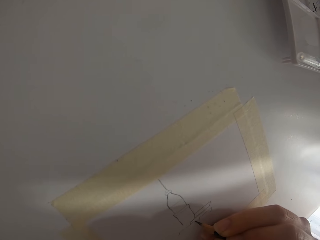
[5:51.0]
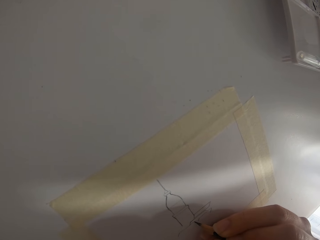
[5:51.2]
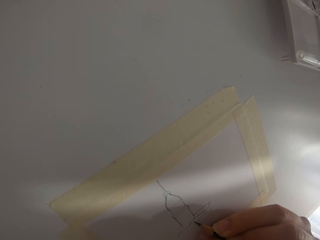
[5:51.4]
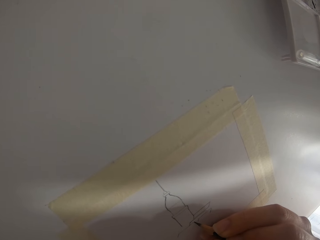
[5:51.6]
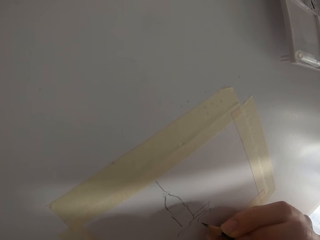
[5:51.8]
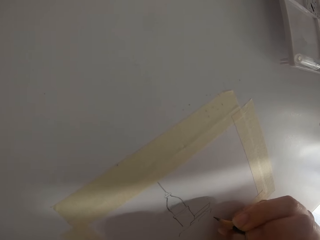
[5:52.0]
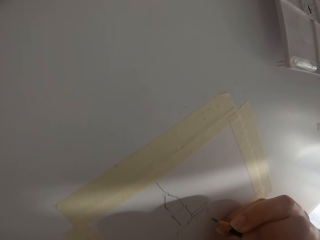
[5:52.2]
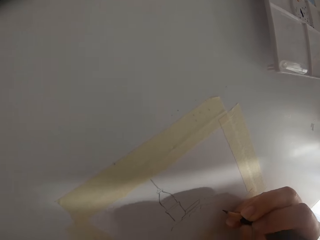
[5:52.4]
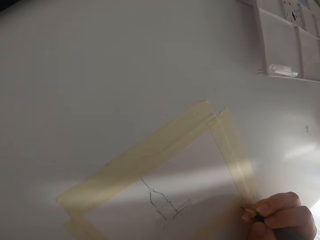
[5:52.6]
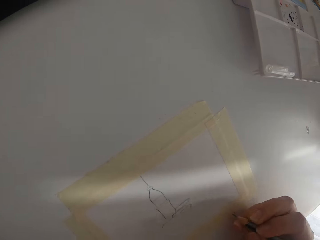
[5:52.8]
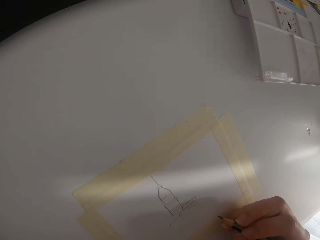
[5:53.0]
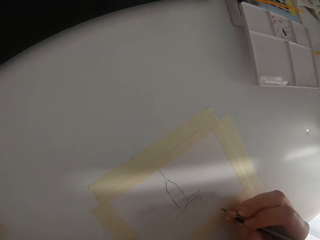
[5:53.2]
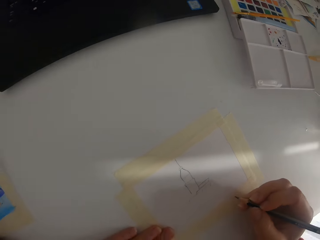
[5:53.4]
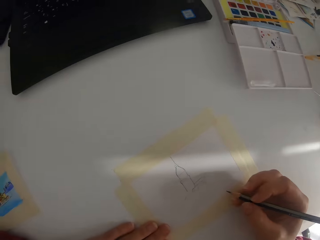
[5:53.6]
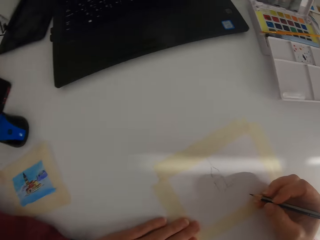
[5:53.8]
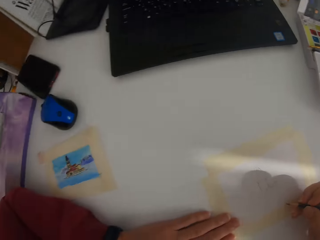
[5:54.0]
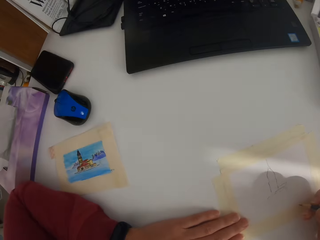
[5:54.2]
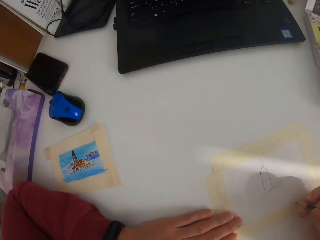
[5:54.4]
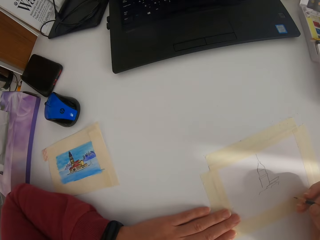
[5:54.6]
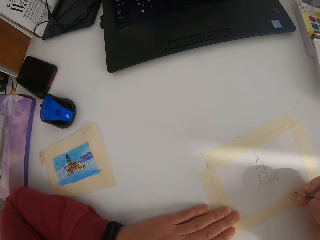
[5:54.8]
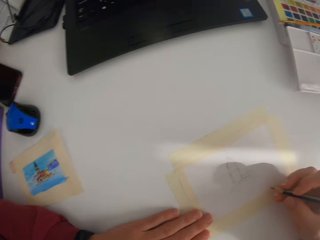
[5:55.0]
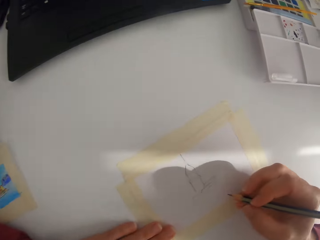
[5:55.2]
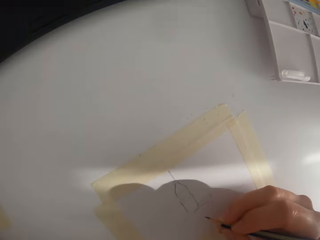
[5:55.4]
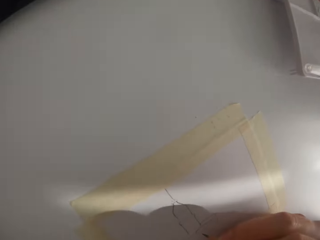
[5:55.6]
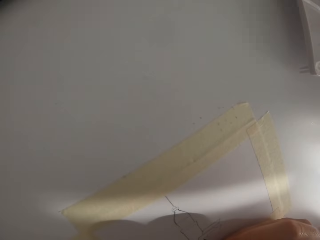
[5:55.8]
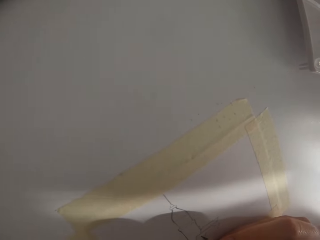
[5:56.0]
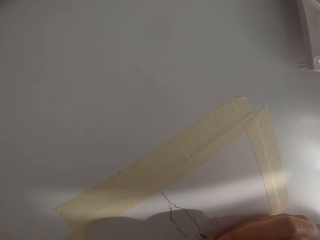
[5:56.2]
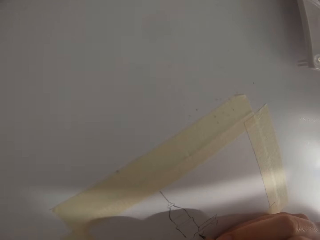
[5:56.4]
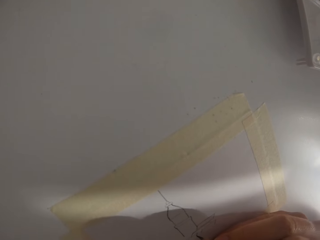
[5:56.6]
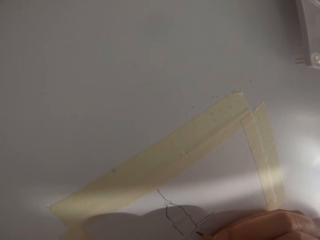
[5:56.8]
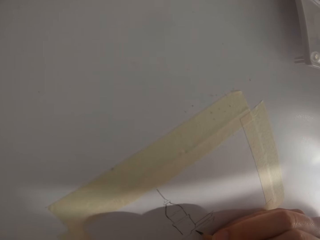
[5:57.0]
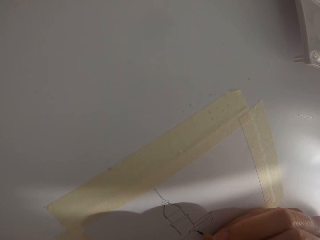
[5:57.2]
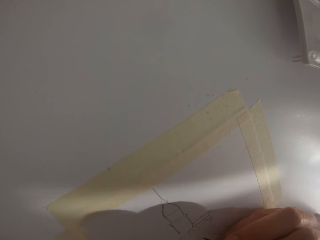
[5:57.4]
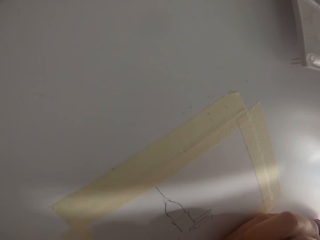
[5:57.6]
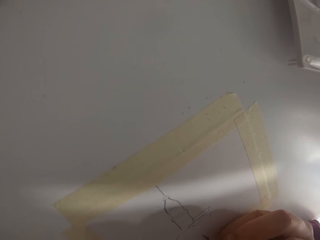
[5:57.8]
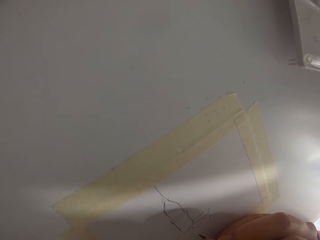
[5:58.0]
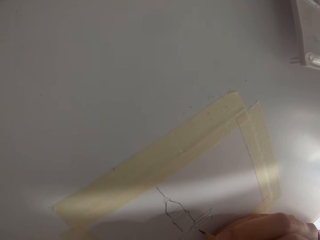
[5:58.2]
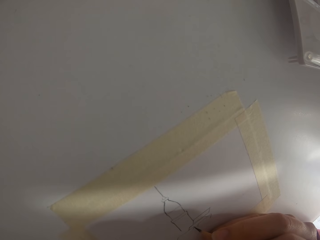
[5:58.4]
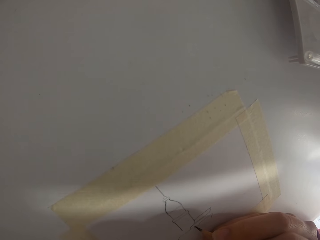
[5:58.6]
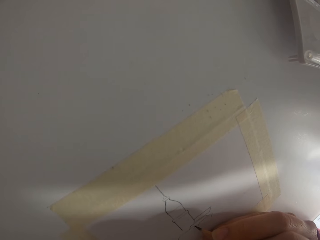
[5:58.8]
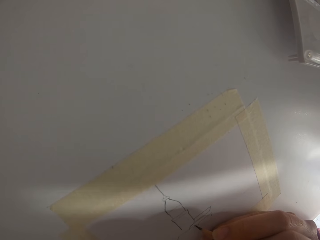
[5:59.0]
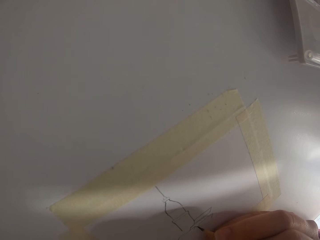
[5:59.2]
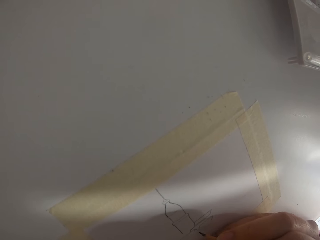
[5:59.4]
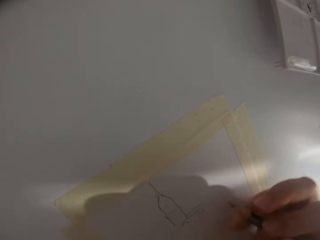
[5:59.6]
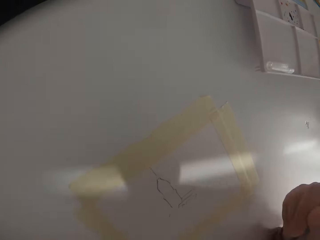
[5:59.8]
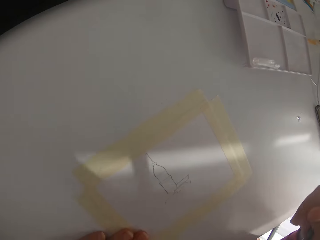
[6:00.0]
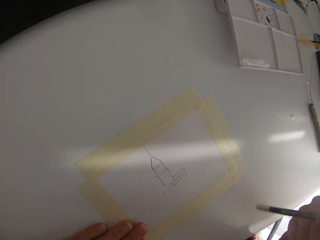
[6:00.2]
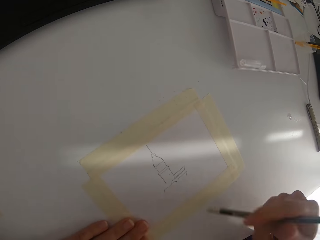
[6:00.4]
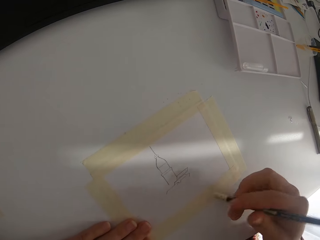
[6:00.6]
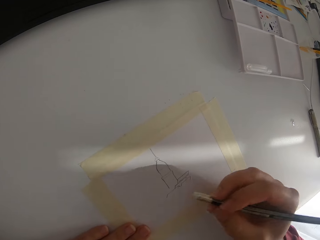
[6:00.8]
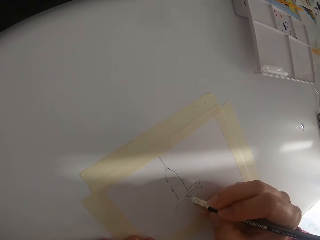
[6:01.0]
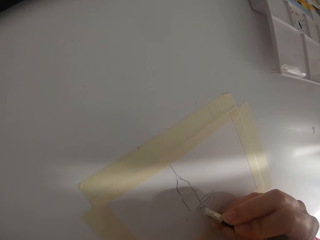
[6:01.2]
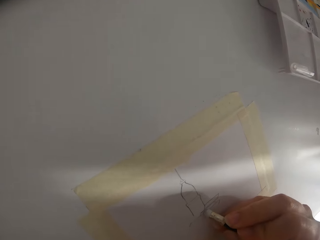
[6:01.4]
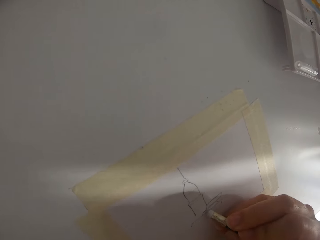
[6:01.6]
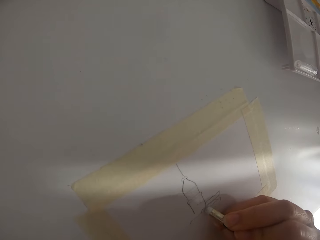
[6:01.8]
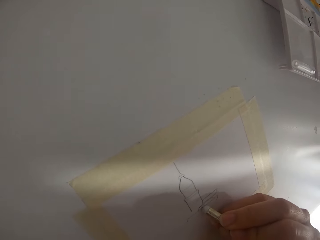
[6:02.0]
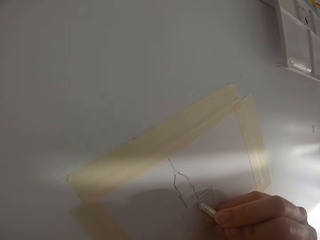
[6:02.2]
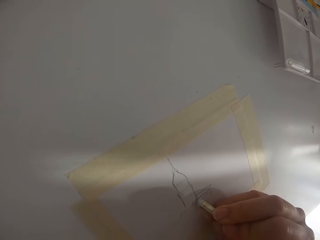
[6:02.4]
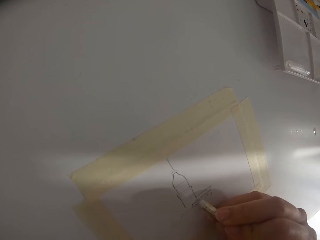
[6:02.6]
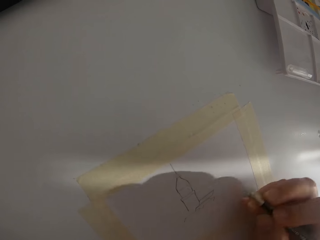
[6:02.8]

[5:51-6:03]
The camera wearer checks the portrait. They draw on the paper with a pencil. They erase the drawing.

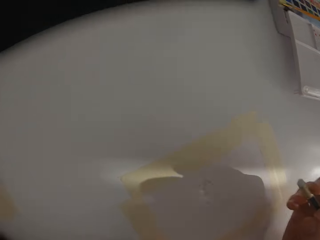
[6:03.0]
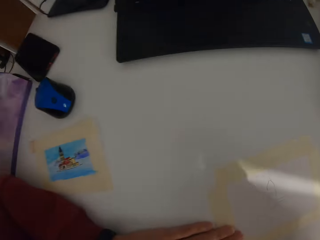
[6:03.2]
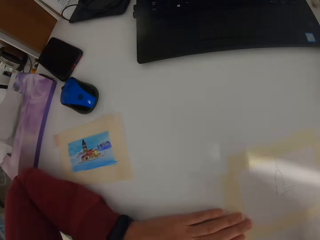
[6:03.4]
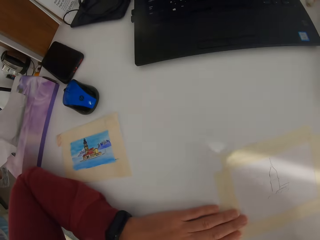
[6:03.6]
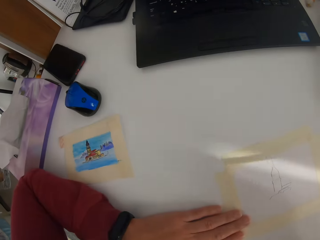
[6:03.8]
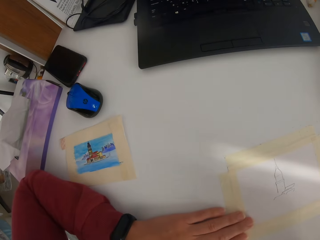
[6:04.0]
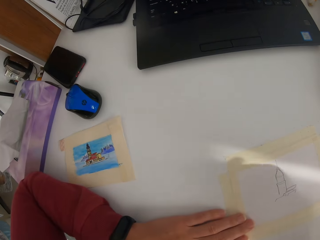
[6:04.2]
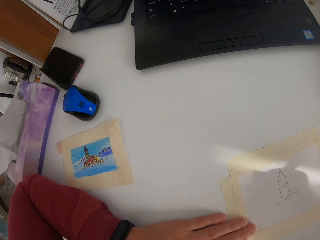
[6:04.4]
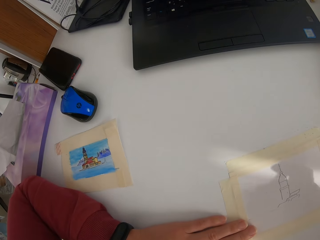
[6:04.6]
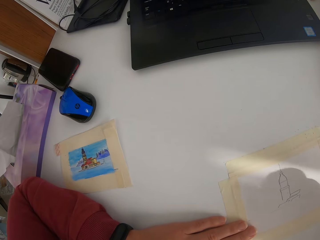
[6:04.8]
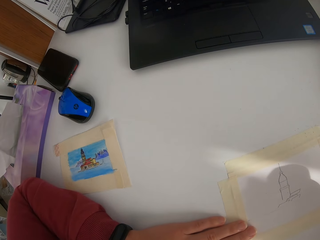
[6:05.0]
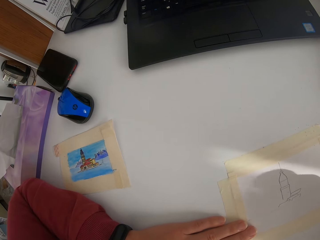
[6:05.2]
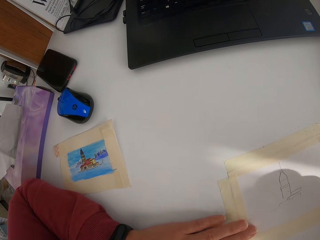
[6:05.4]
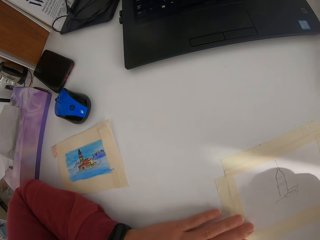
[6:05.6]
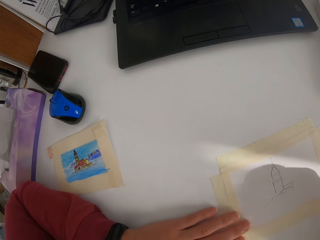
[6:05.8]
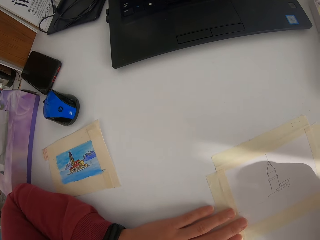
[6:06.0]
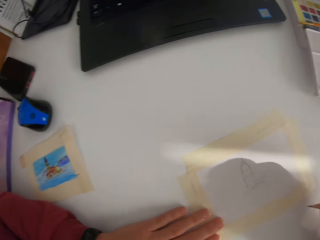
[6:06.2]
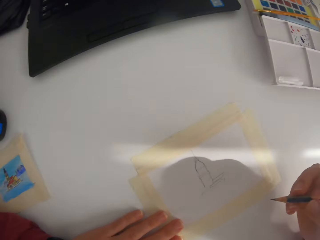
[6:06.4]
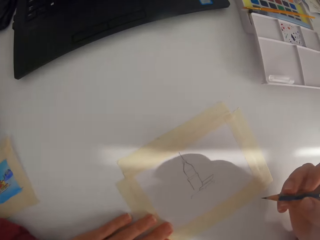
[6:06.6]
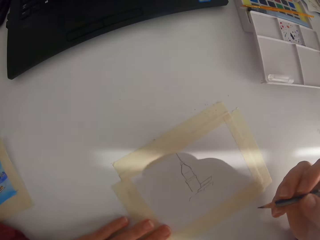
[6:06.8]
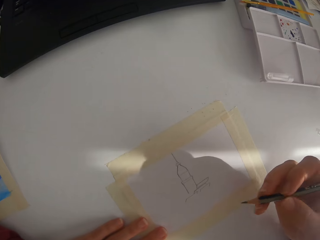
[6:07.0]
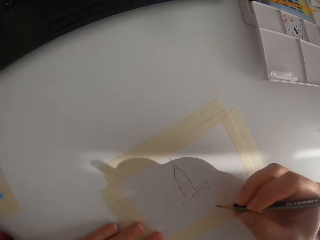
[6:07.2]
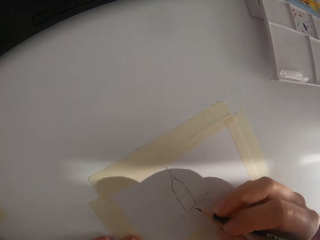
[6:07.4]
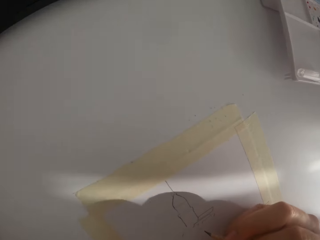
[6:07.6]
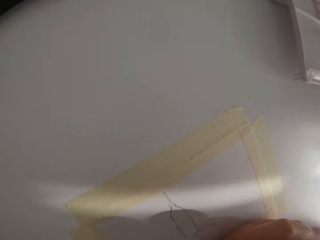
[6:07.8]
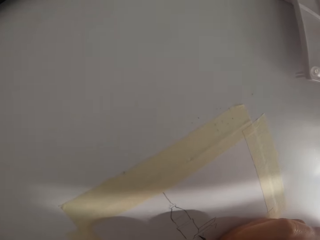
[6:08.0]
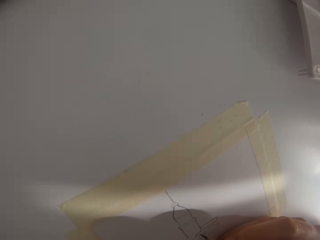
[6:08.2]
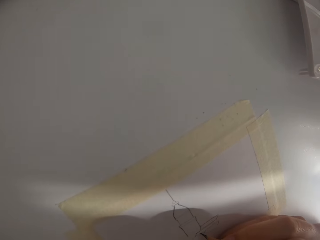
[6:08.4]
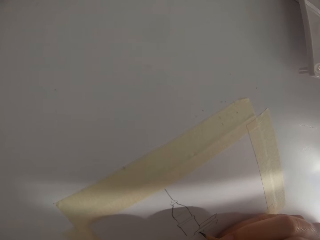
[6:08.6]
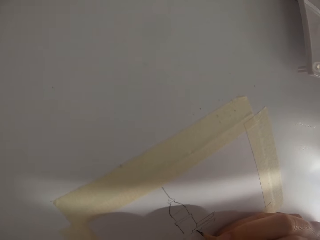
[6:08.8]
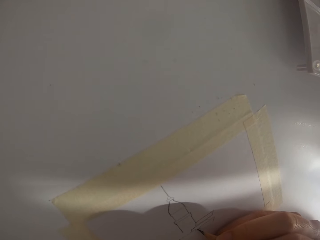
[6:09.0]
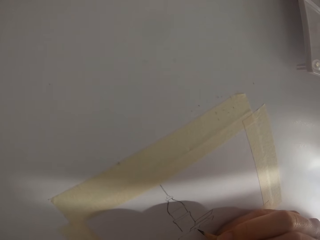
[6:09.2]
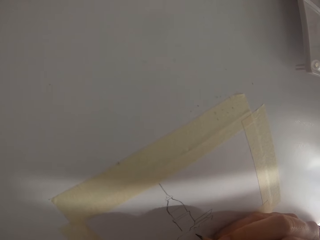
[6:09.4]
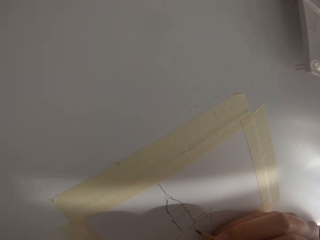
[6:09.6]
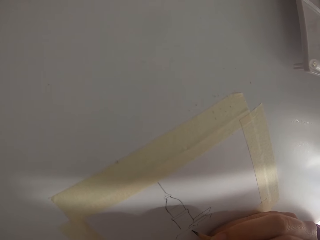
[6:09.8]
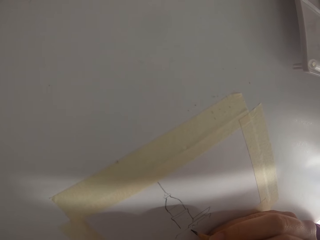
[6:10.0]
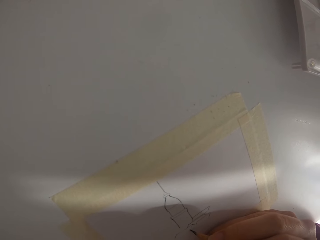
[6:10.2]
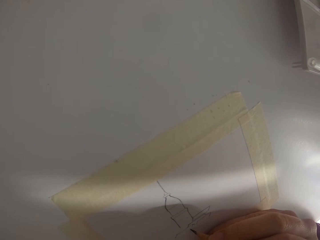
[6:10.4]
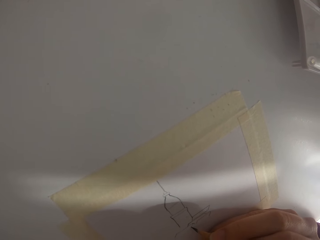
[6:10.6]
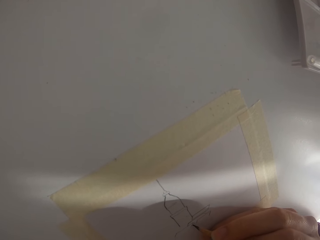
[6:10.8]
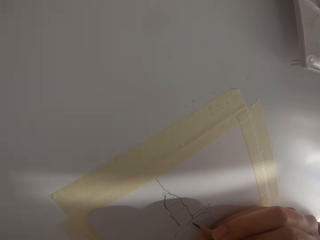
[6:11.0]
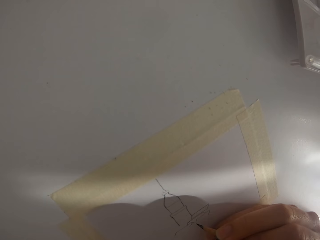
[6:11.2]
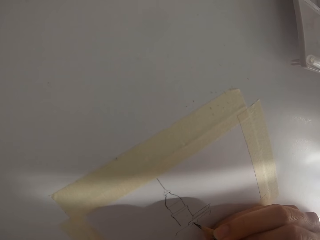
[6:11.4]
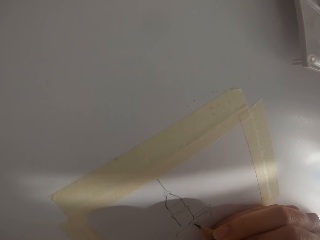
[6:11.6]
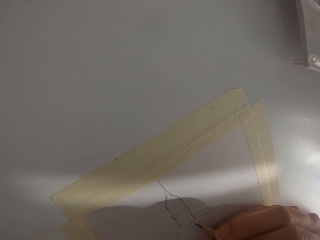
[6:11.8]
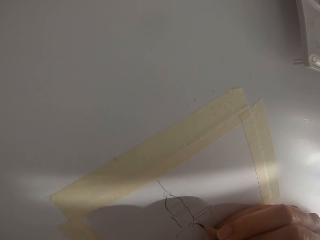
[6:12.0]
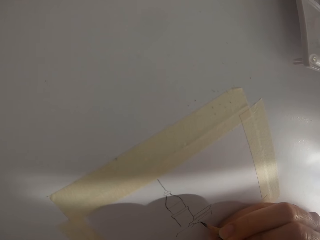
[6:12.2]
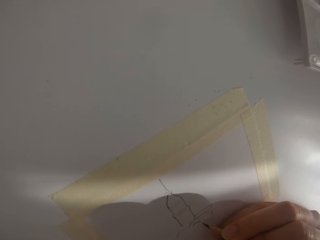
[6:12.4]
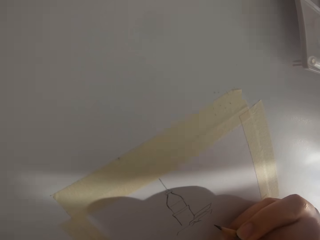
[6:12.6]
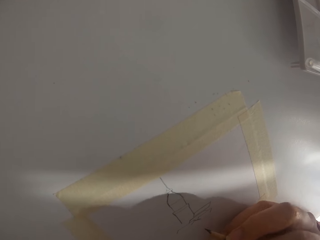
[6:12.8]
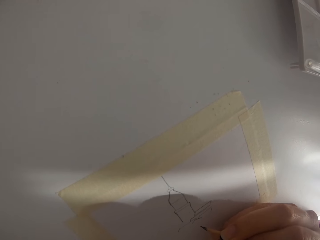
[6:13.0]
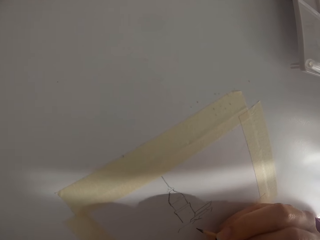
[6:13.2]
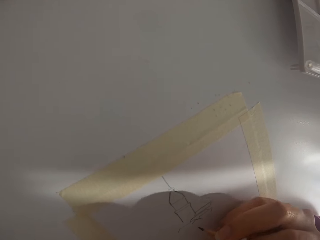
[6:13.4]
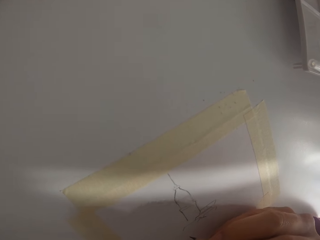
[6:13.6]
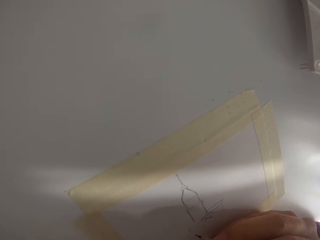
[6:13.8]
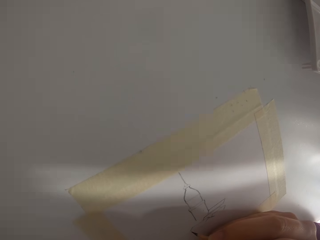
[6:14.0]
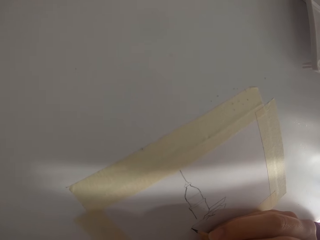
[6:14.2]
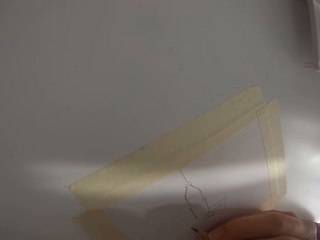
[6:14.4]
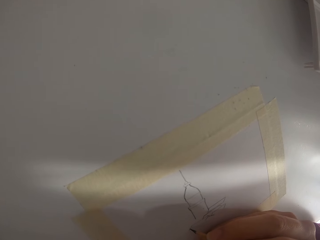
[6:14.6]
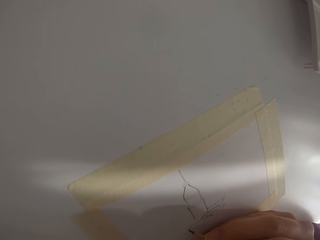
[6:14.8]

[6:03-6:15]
The camera wearer checks the portrait. They draw with a pencil.
